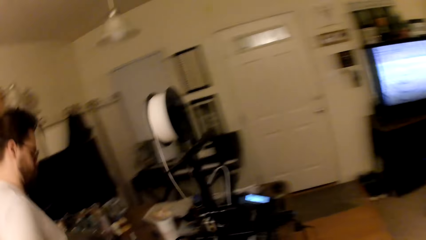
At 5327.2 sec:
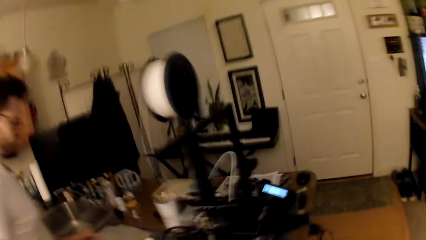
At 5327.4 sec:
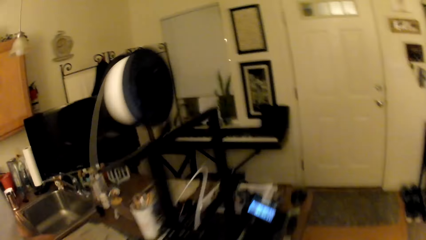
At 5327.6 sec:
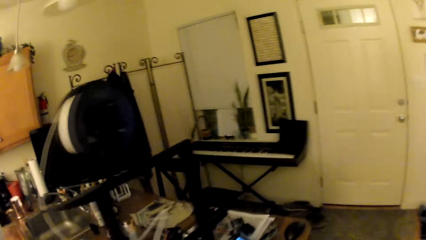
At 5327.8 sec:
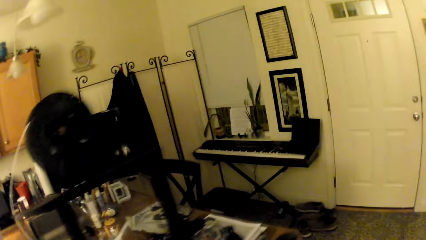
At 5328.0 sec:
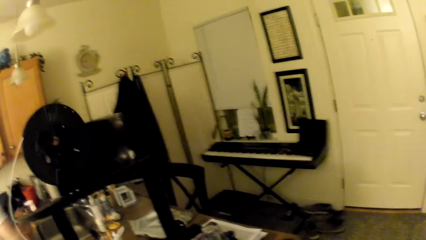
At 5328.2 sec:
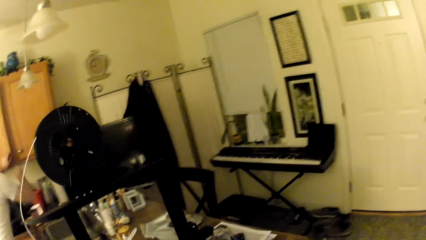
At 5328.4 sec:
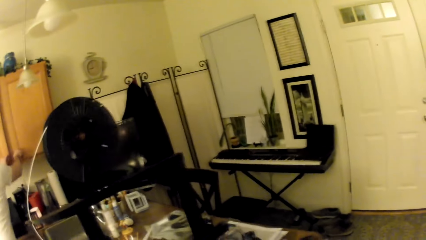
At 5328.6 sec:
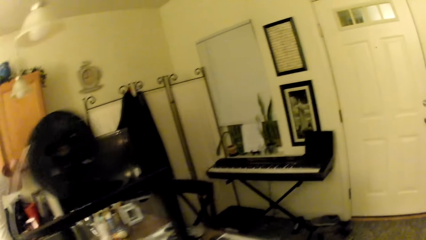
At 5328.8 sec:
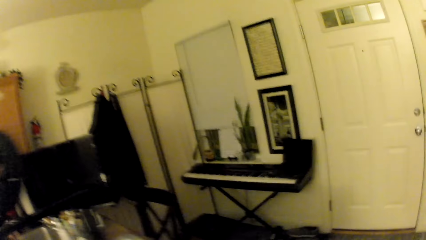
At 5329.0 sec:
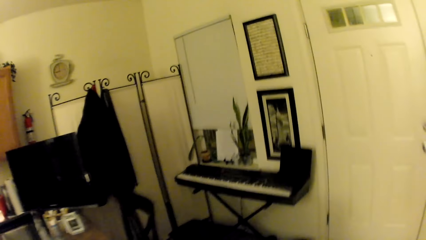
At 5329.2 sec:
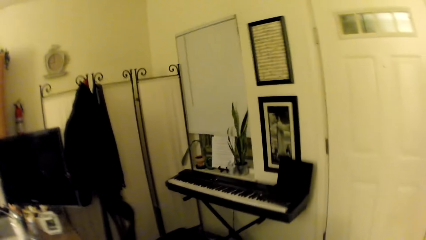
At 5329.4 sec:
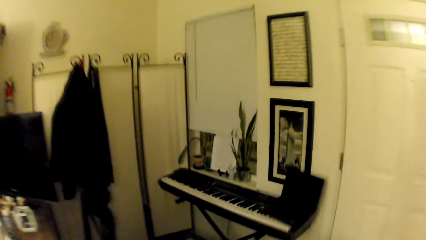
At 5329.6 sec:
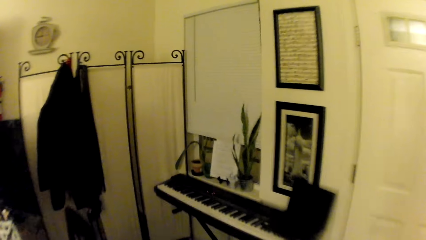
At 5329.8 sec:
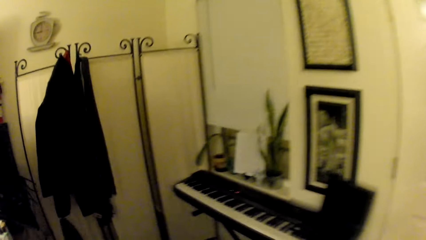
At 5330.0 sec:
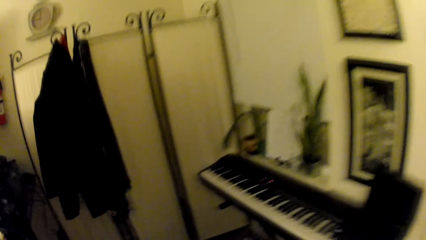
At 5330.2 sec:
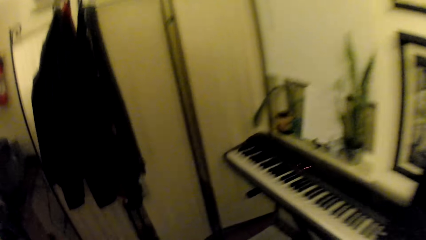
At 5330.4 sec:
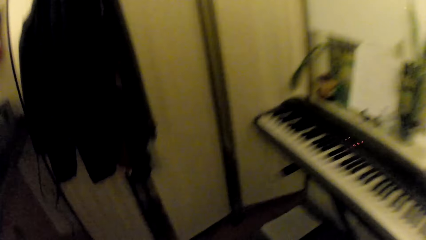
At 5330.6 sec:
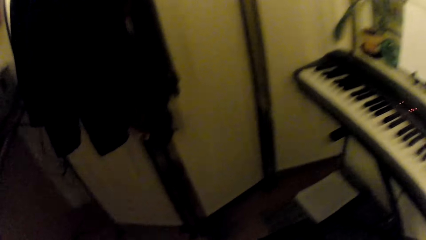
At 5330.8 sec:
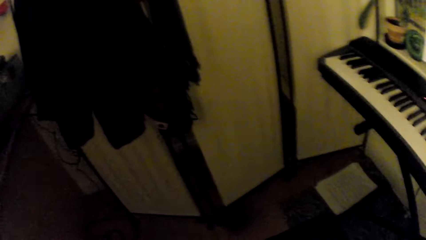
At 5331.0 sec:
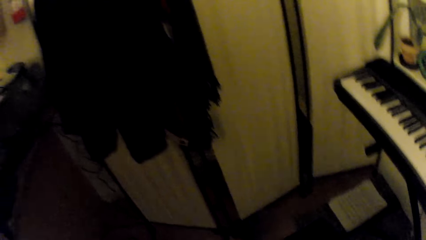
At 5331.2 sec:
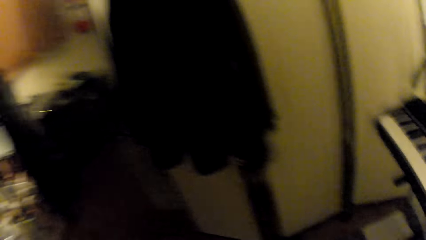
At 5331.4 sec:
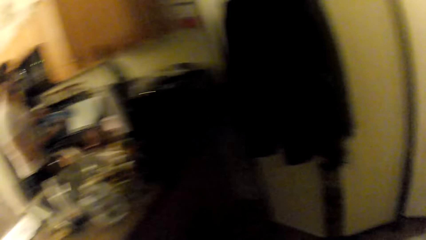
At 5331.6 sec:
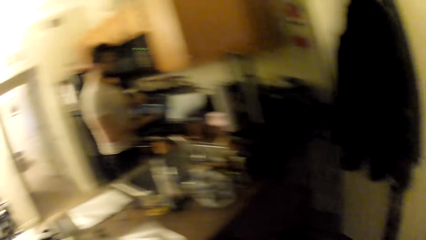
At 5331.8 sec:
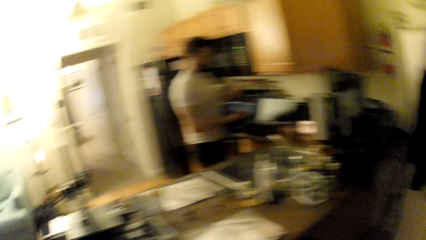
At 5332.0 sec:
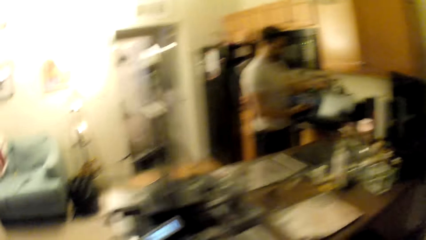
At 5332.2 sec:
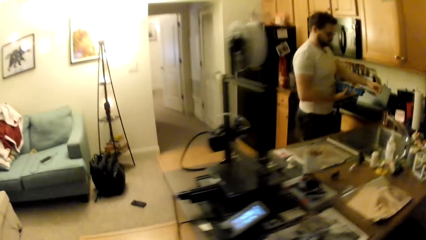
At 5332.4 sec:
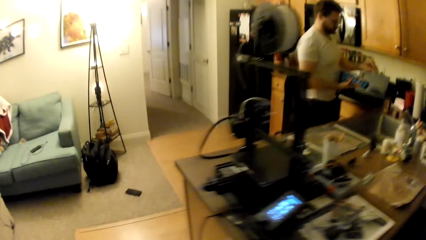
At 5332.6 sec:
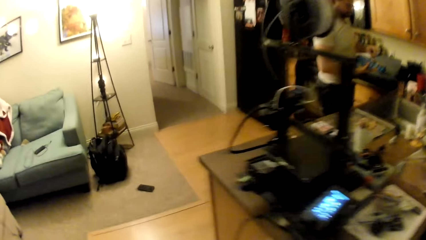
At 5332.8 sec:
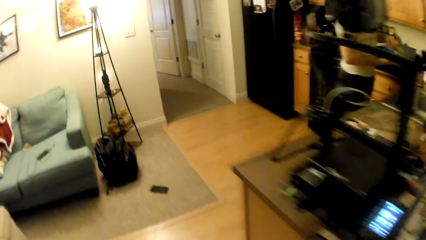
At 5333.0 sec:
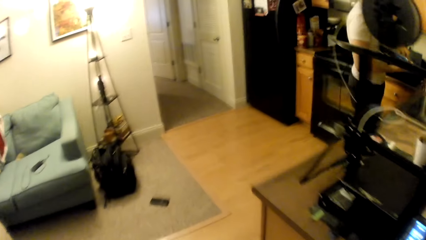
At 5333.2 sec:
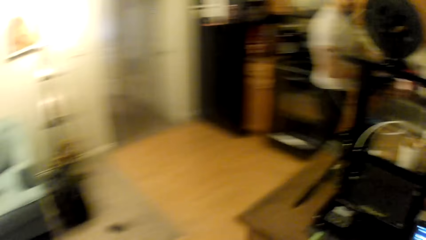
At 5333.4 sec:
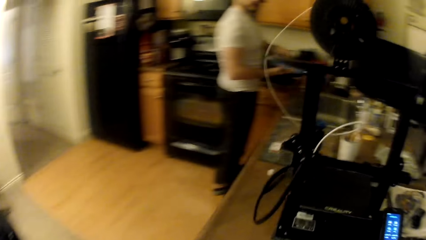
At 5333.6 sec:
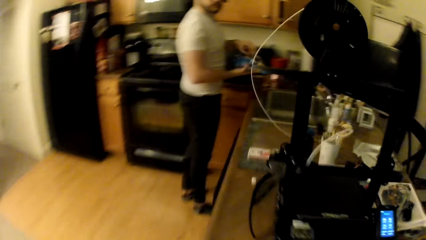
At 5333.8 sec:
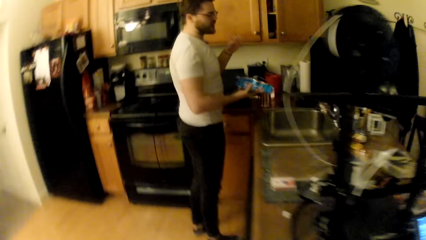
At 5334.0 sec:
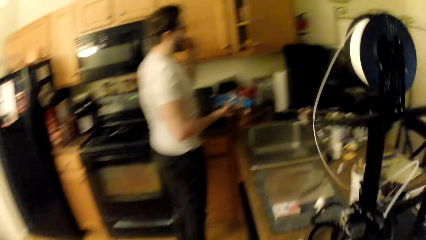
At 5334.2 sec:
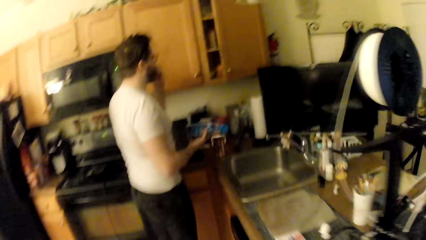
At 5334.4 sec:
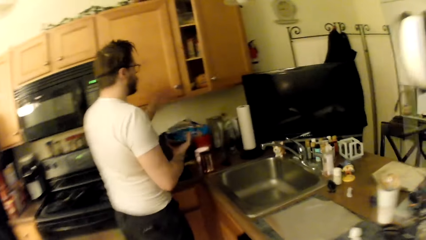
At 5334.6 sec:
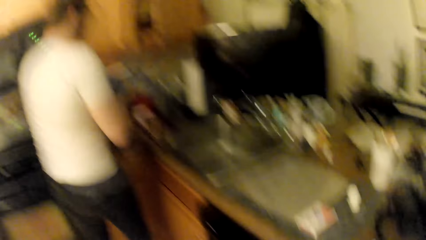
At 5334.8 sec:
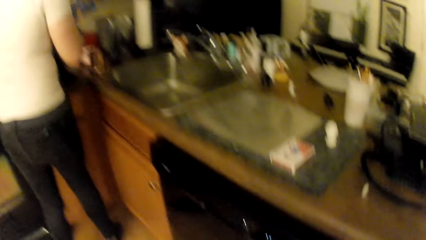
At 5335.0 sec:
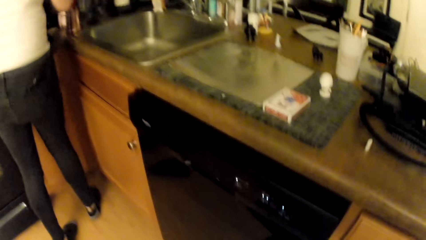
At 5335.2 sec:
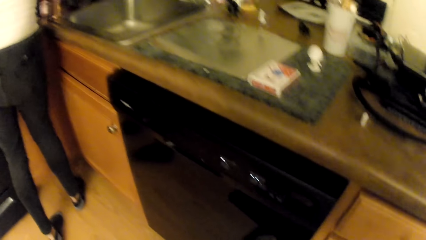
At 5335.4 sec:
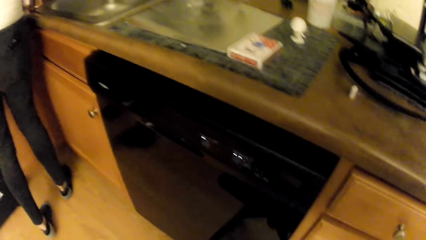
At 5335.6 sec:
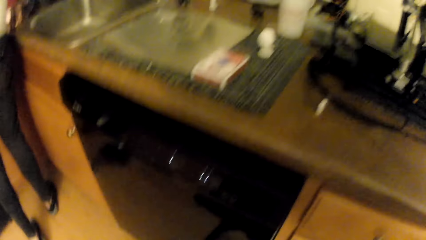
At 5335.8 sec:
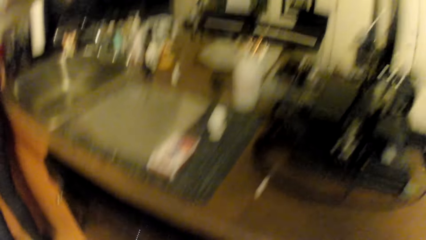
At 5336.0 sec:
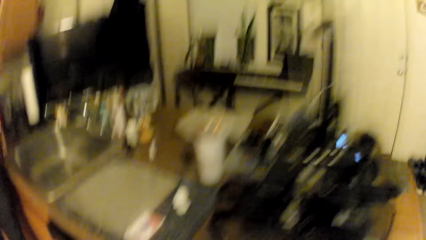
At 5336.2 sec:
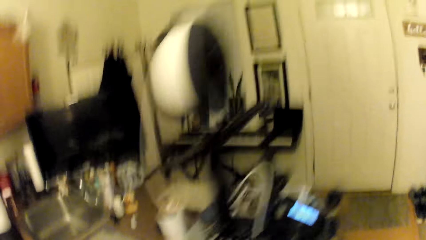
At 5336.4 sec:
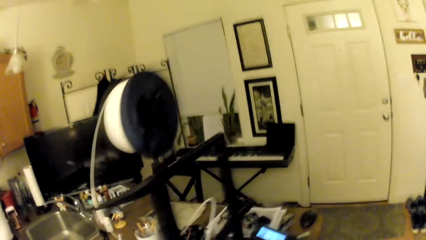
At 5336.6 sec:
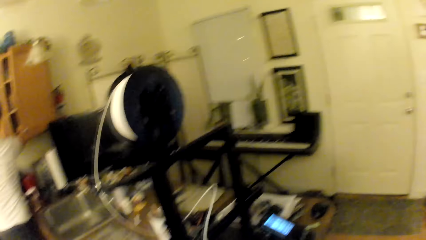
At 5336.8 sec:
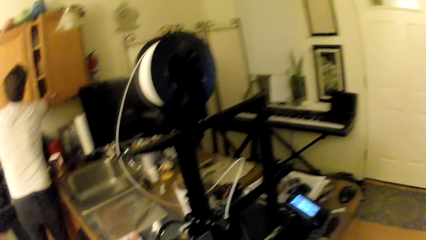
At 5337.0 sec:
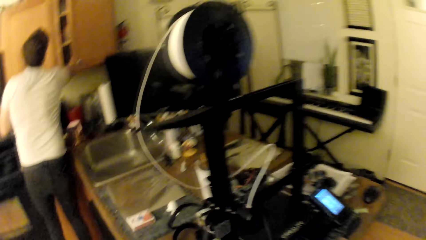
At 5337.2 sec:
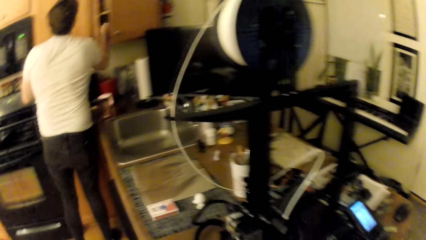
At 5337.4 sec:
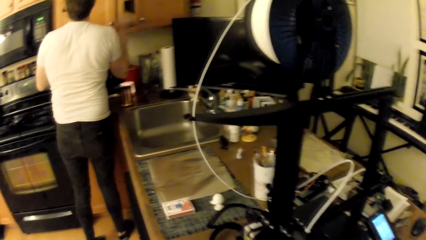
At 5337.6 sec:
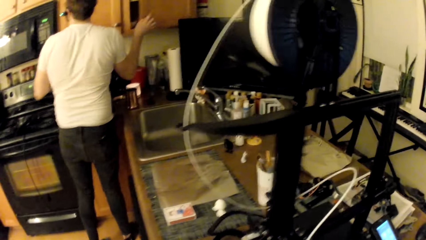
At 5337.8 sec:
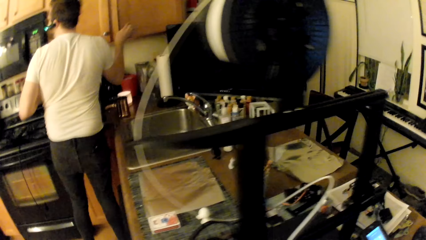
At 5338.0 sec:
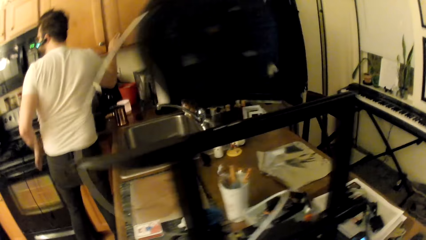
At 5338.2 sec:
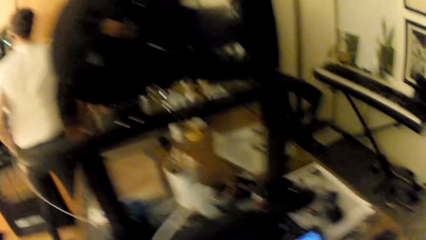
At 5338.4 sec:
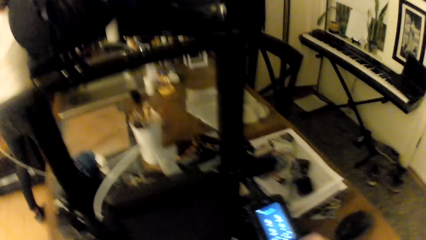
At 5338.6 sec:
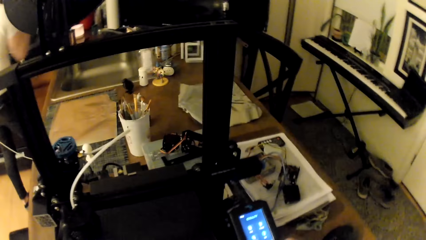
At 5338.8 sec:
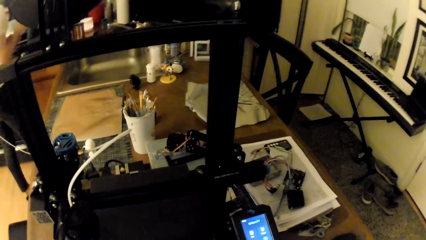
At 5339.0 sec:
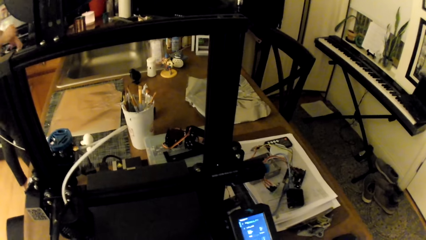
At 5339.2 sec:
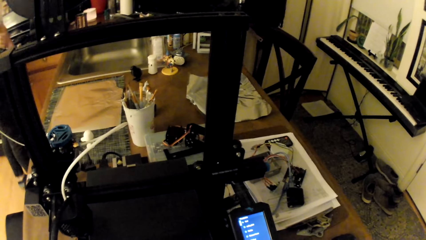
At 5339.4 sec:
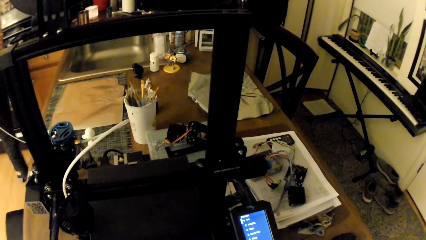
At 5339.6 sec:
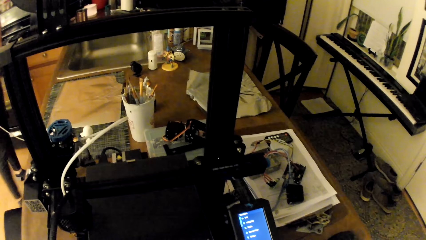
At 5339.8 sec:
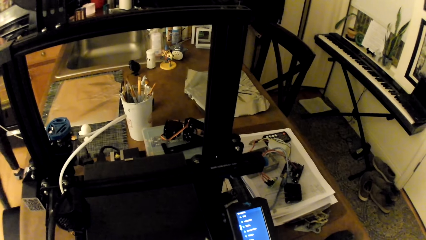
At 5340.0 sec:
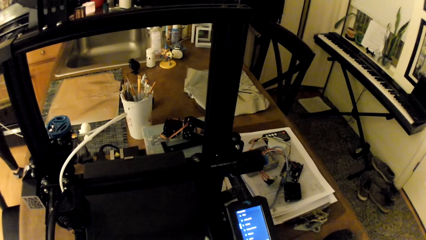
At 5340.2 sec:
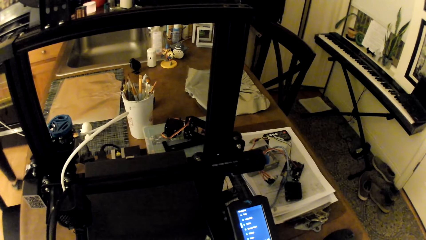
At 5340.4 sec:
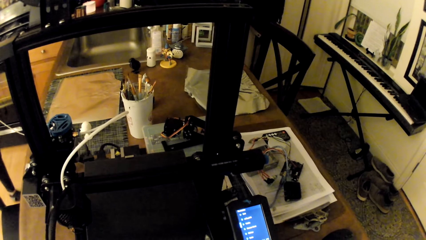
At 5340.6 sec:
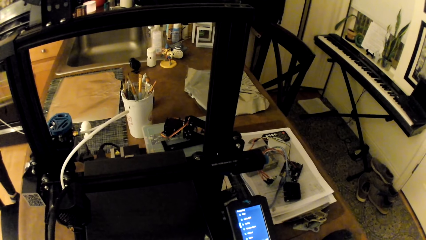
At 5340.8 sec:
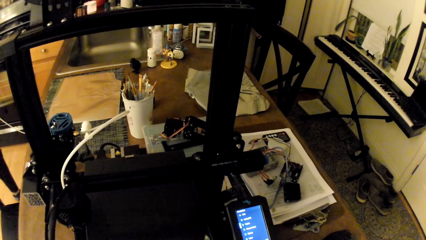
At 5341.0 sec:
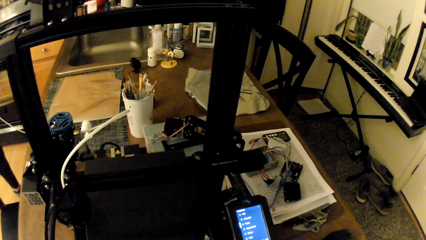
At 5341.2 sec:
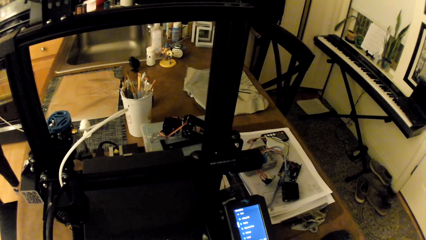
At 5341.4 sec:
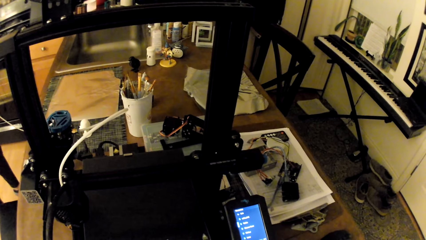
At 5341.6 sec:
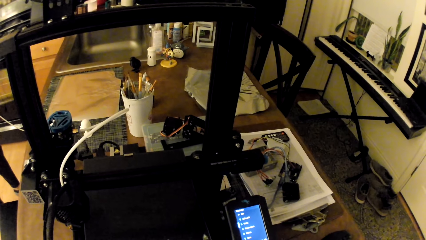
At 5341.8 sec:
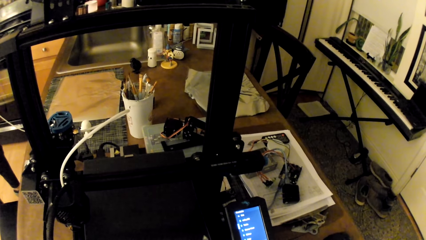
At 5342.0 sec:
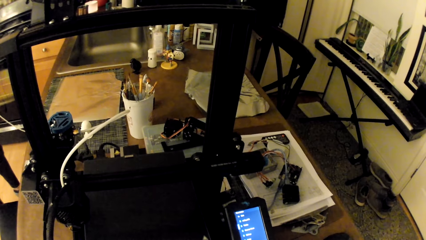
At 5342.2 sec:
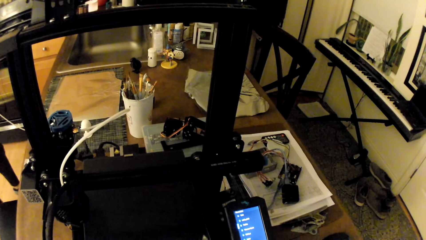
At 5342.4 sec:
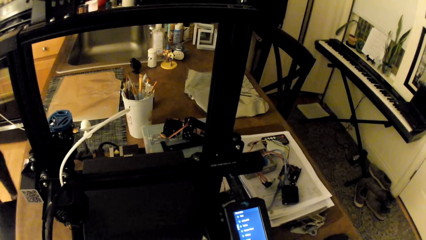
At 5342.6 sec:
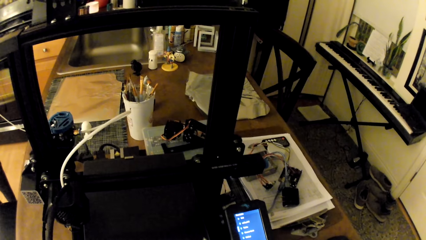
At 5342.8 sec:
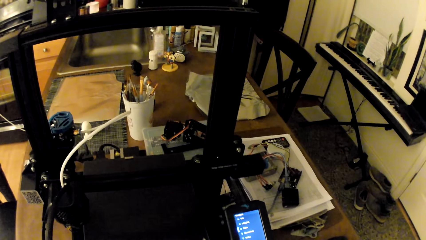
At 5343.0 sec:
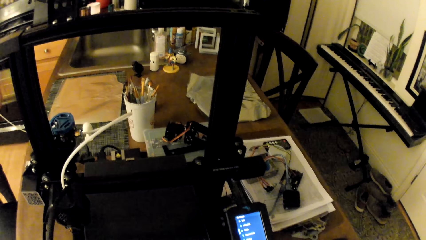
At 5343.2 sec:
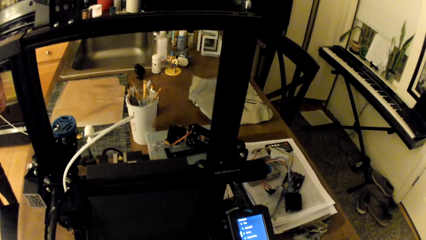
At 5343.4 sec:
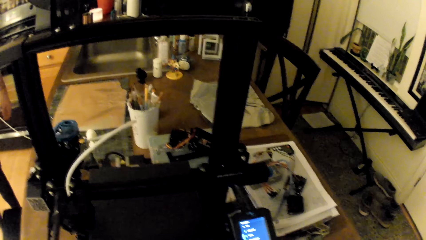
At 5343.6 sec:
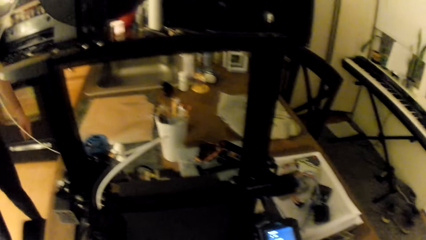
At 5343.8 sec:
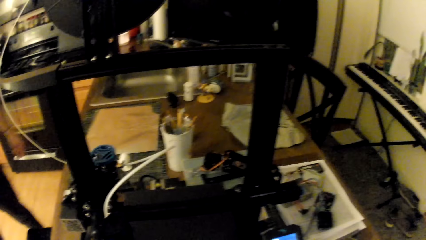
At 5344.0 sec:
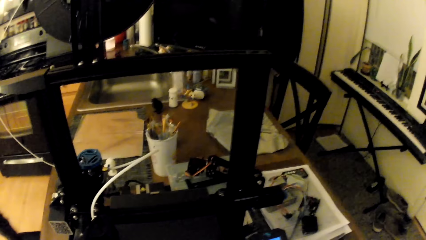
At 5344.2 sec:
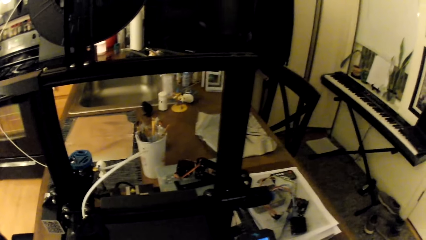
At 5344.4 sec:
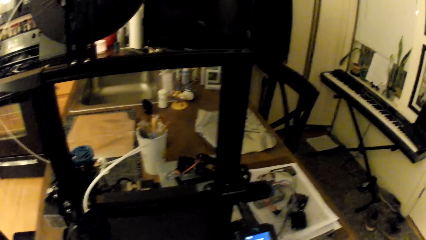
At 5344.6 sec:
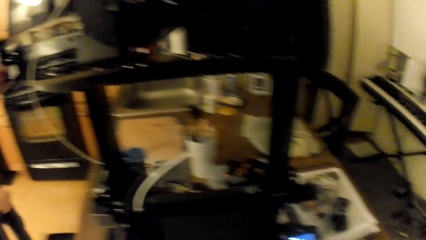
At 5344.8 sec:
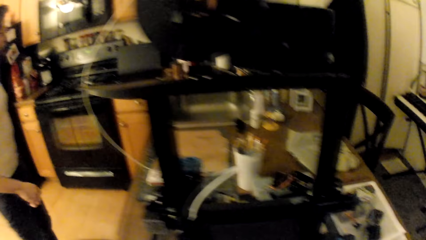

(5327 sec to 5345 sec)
The camera wearer looks around a room. The man pulls a knob on a cabinet door with his right hand. The camera wearer walks around the room. The man holds a packet of food in his right hand. The man opens the seal of the packet of food with his left hand, picks from the packet of food with his left hand, and eats the picked food. The man holds a plate. The man closes the seal of the packet of food with his left hand. The camera wearer walks around the room. The man puts the packet of food in the cabinet with his right hand. The camera wearer looks around the room. The man closes the door of the cabinet with his right hand and moves his left hand towards his back pocket. The camera wearer operates a mobile phone. The man walks around the room. The camera wearer looks around the room.
